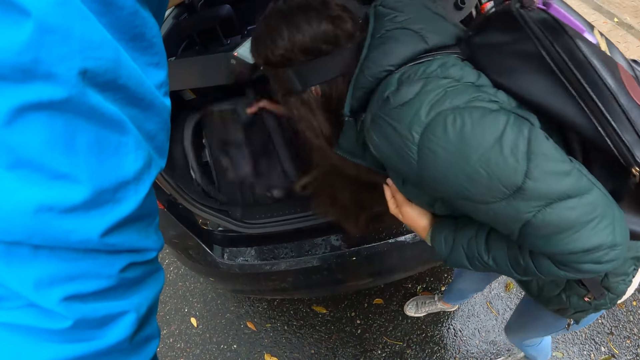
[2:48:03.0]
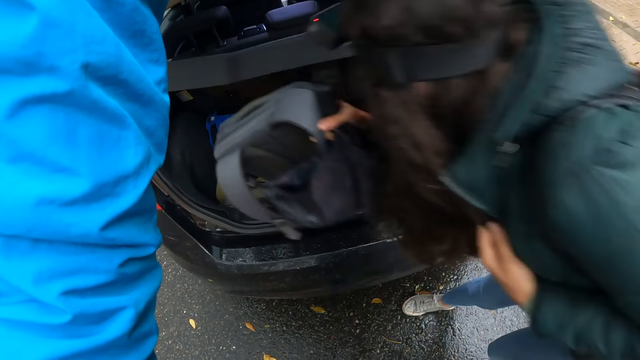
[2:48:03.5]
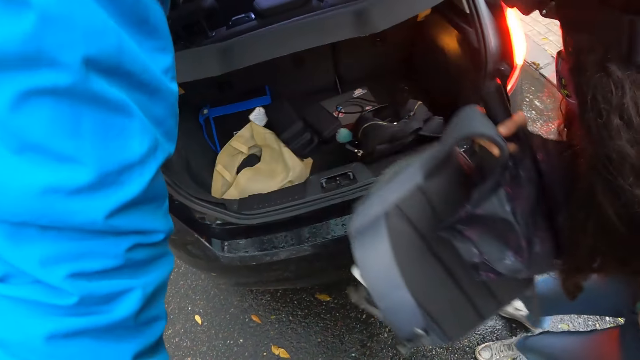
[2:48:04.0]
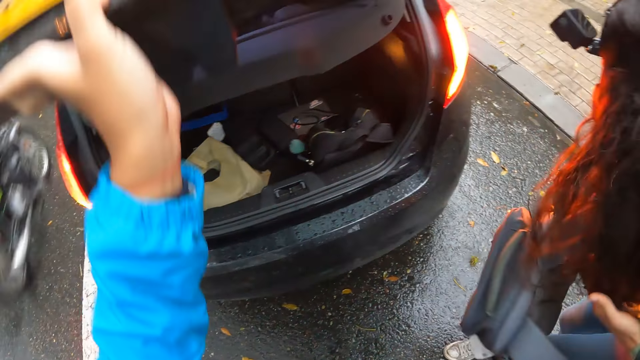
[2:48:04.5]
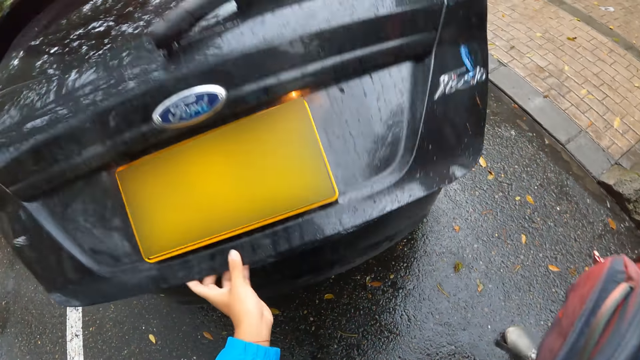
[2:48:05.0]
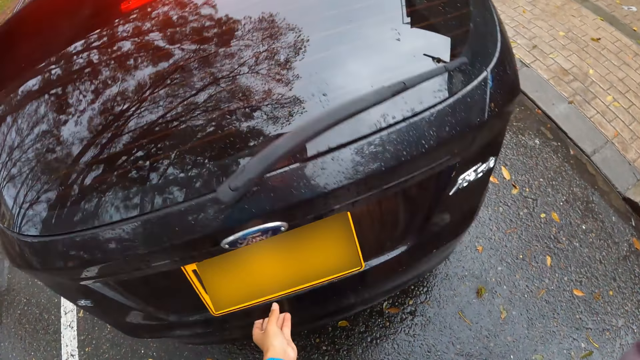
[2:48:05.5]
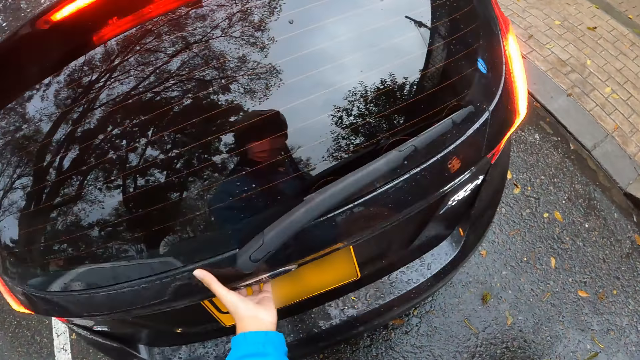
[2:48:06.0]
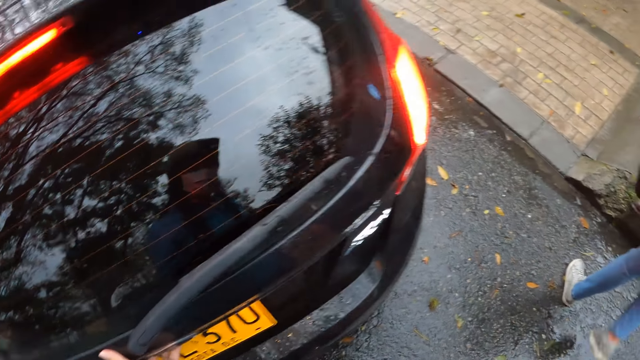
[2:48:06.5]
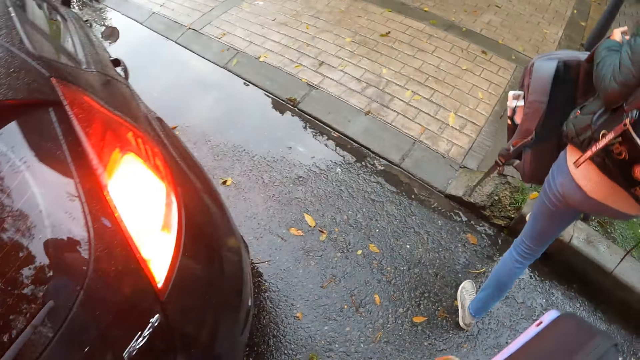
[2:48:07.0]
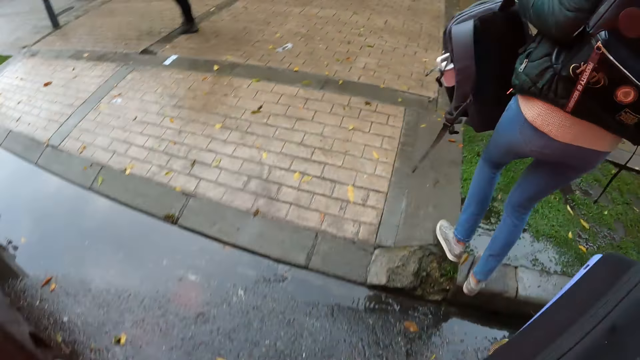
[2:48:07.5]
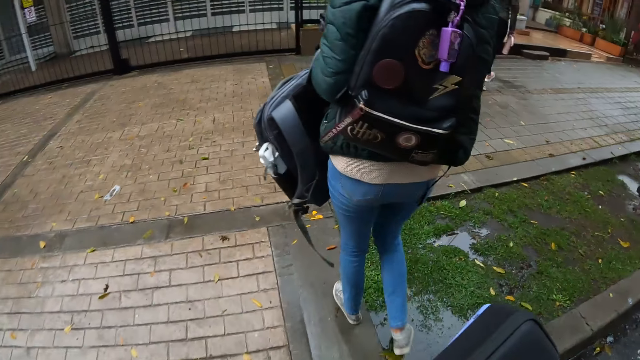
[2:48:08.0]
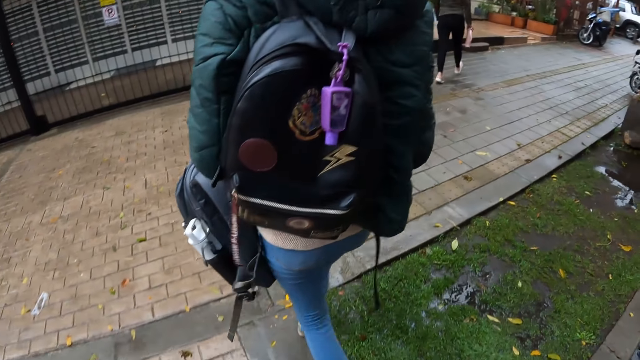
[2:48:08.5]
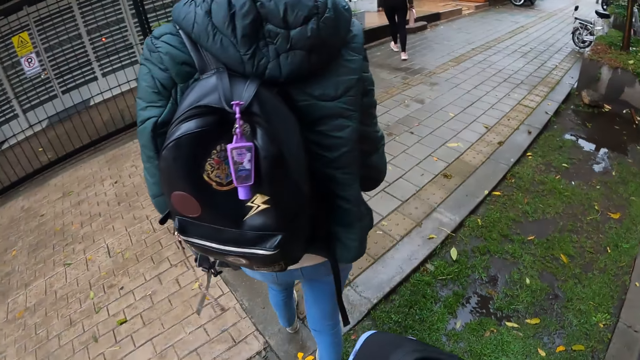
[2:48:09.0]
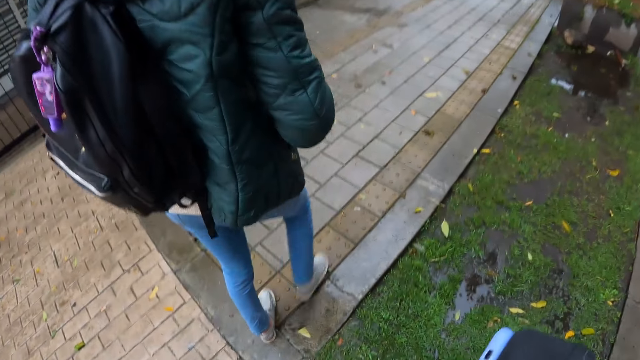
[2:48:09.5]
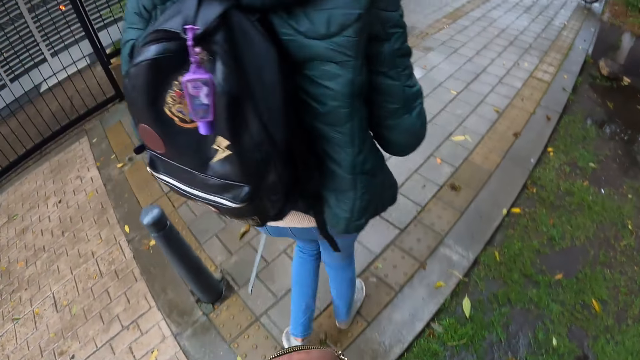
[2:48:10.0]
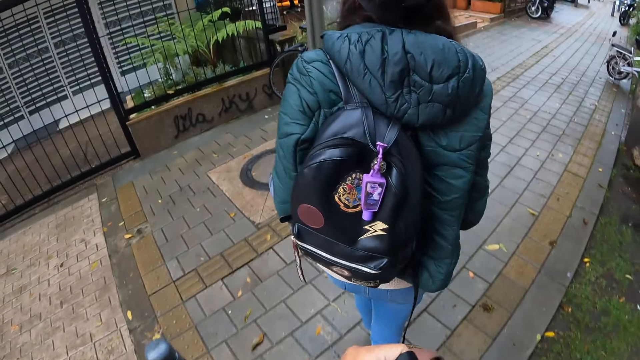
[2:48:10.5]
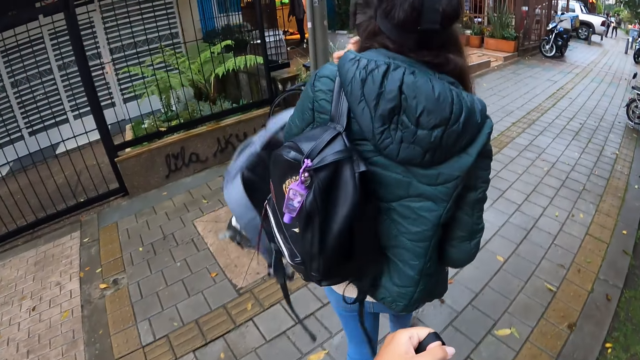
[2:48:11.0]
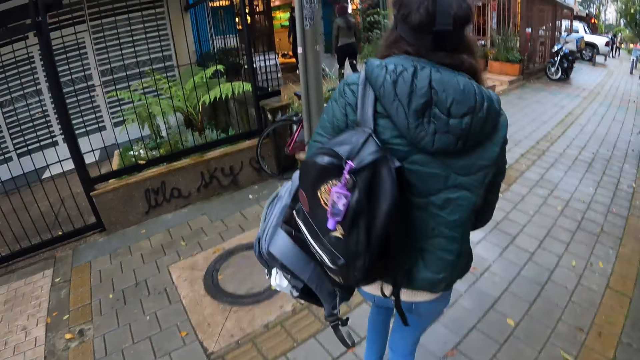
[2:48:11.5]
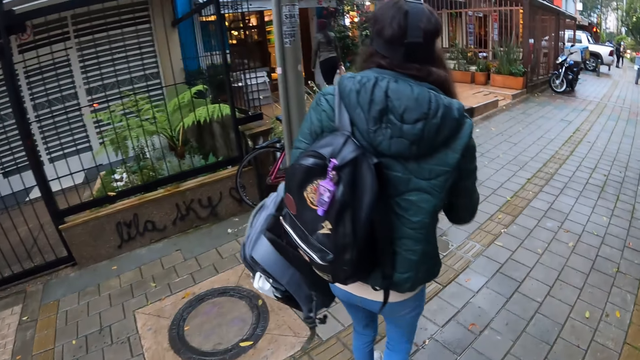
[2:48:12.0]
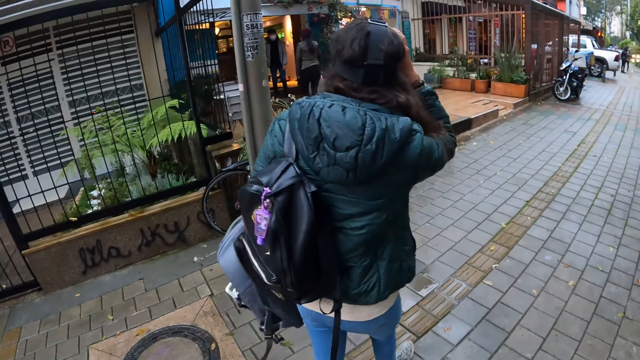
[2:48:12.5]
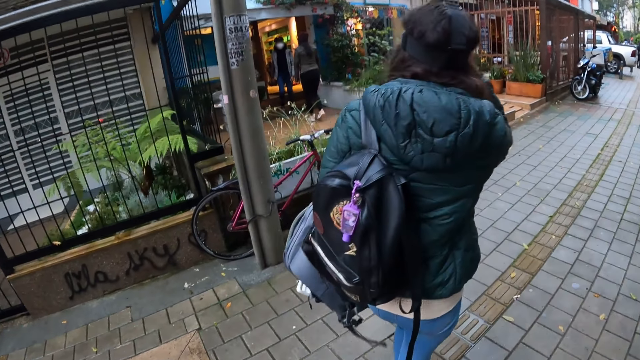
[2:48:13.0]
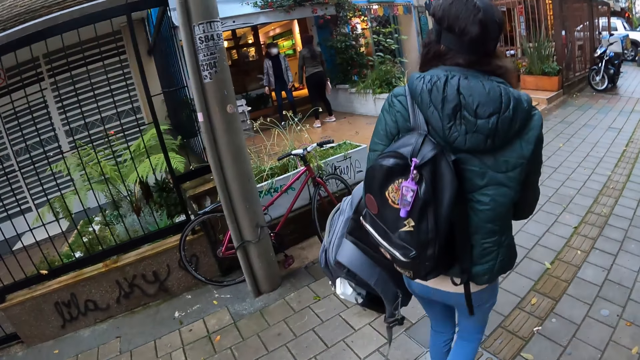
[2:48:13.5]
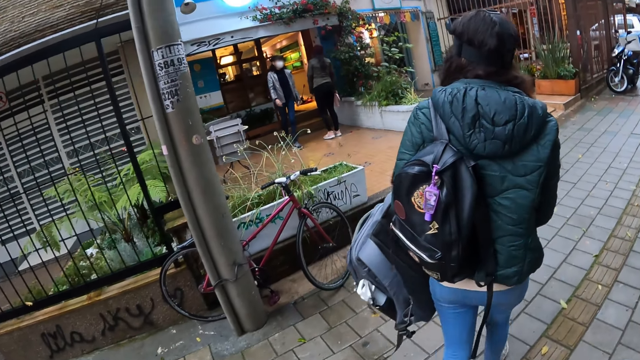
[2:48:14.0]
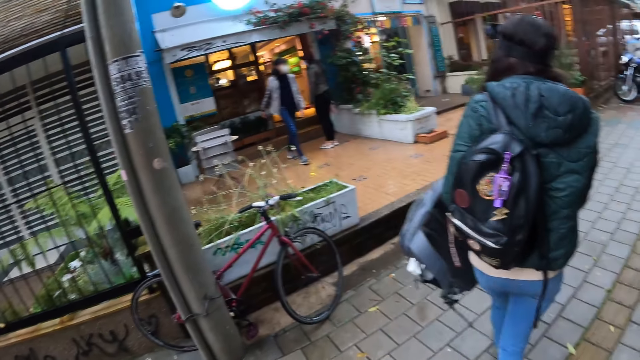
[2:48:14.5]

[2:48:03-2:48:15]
The woman passes the red bag from her right hand to her left hand. The camera wearer closes the car boot door with her left hand. The woman walks on the pavement. The camera wearer walks on the pavement. The woman adjusts the red bag on her left arm. The woman adjusts her camera on her head with her right hand.

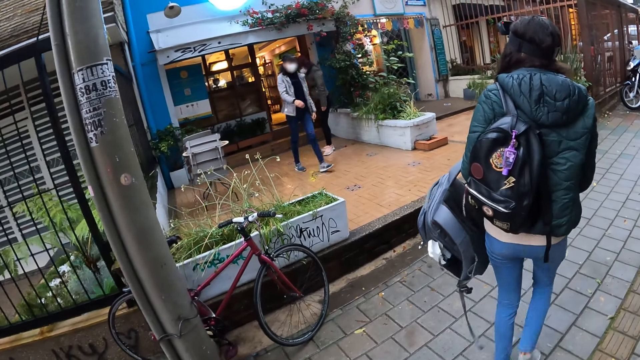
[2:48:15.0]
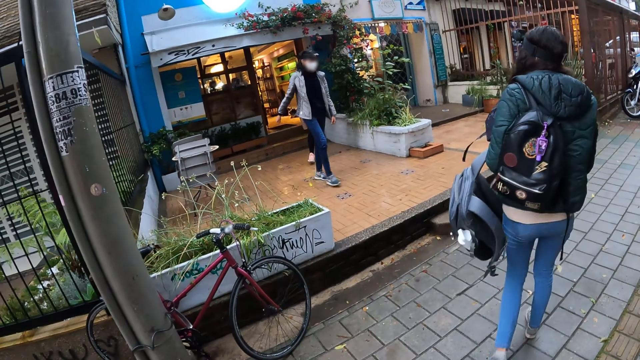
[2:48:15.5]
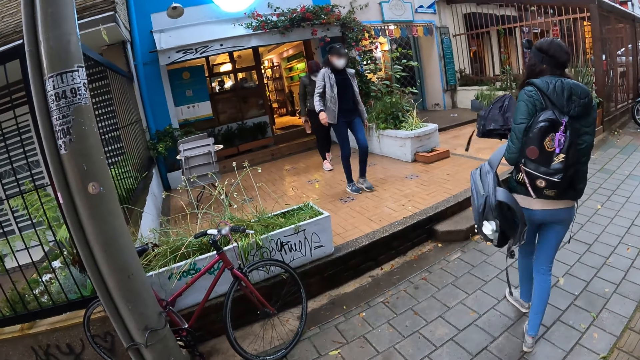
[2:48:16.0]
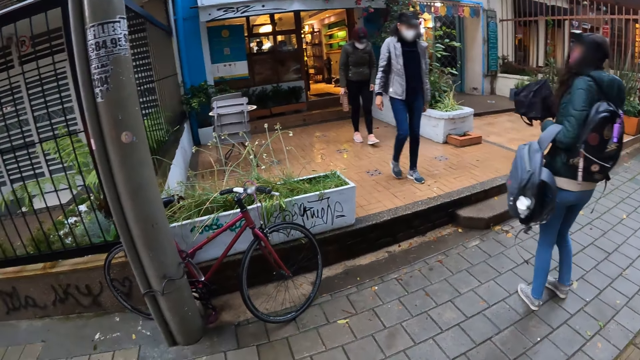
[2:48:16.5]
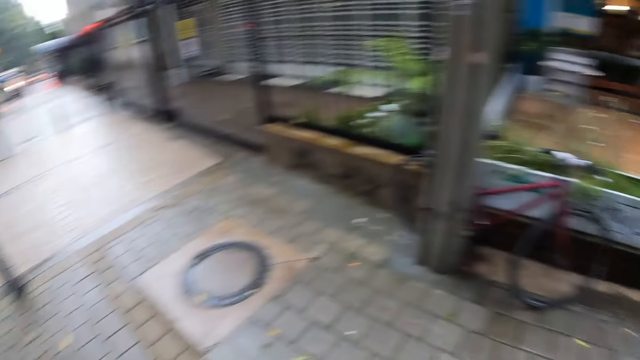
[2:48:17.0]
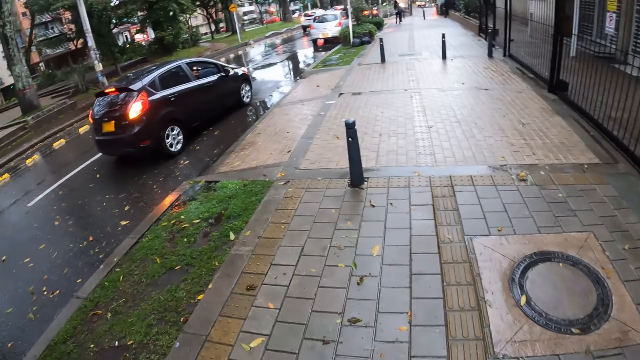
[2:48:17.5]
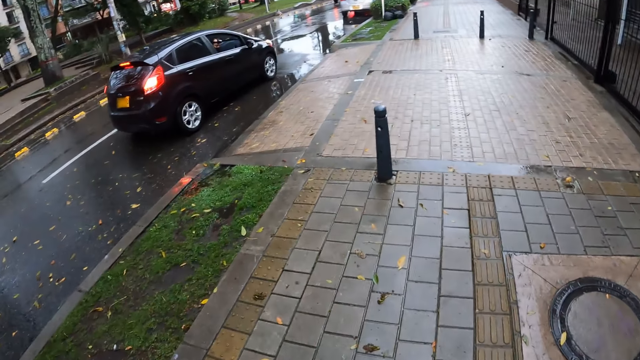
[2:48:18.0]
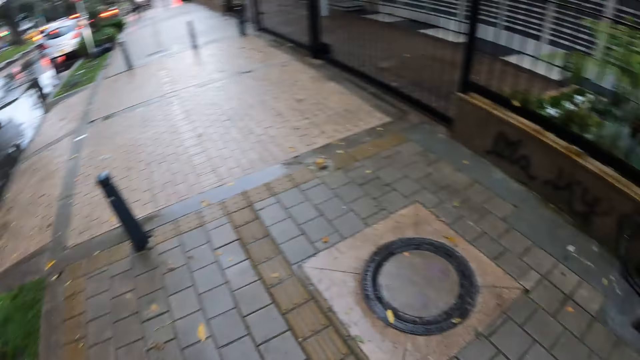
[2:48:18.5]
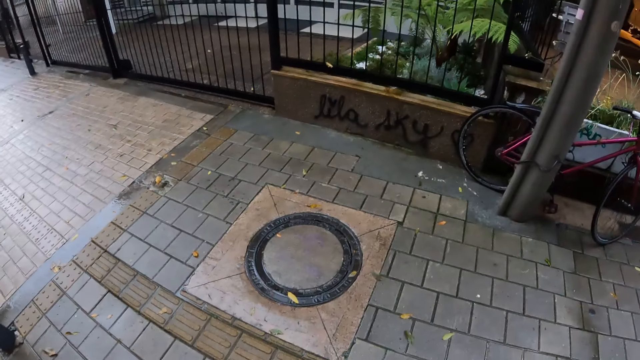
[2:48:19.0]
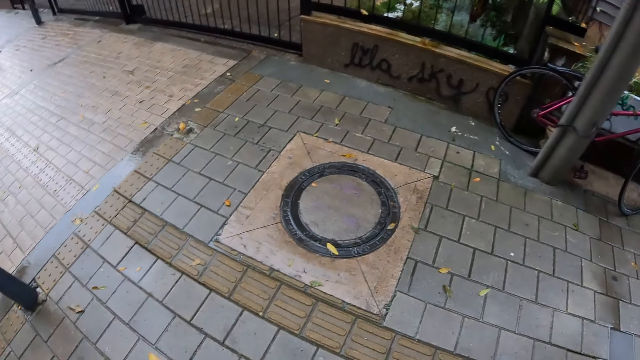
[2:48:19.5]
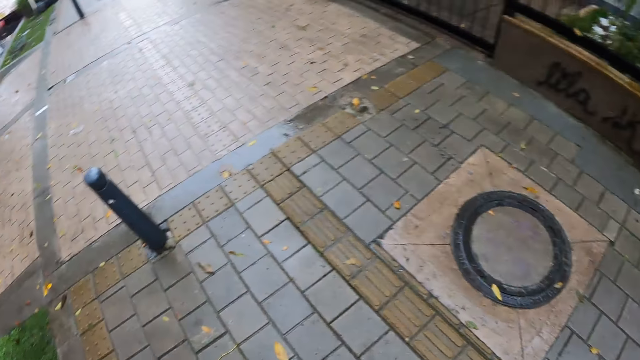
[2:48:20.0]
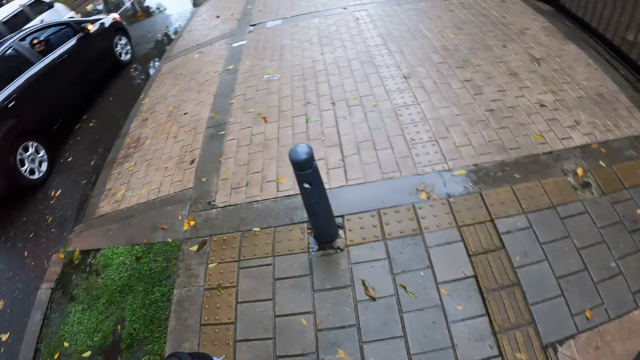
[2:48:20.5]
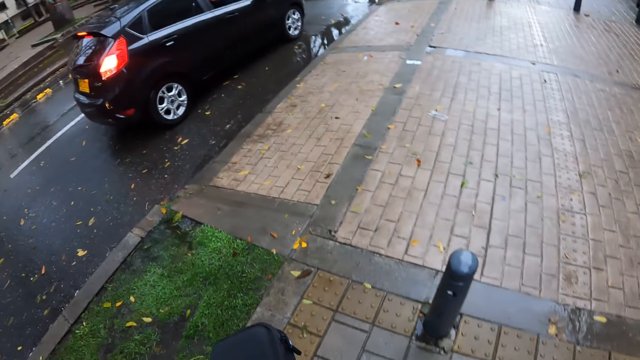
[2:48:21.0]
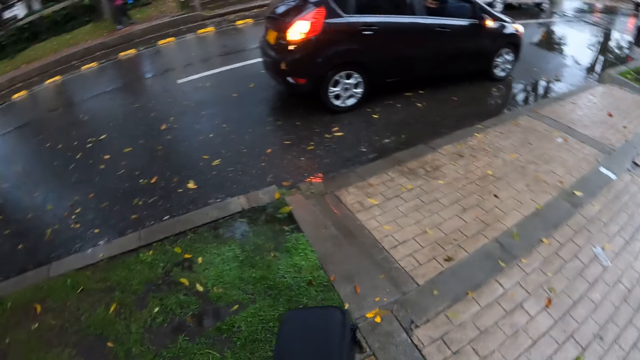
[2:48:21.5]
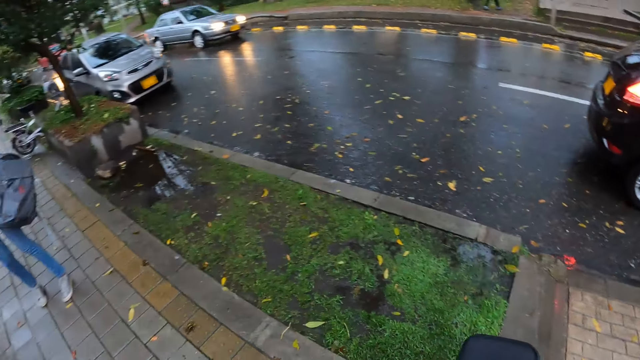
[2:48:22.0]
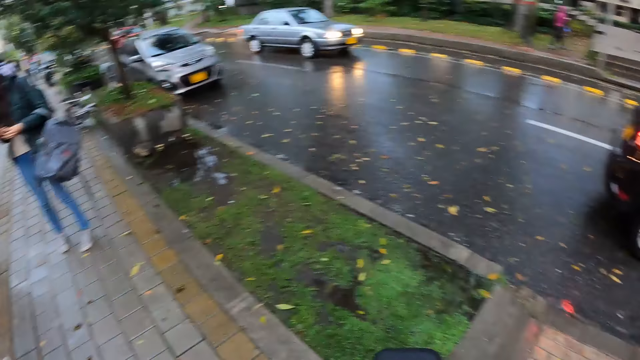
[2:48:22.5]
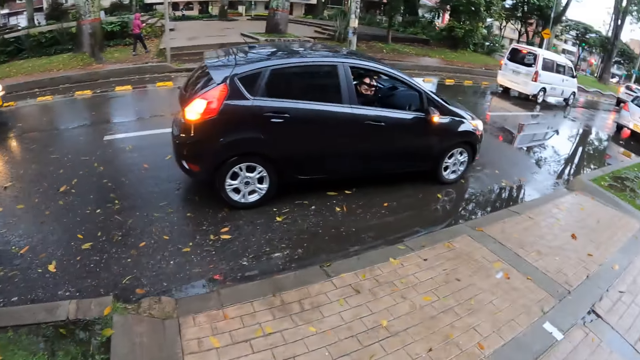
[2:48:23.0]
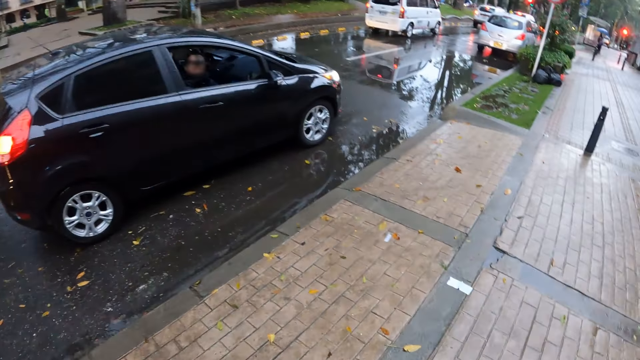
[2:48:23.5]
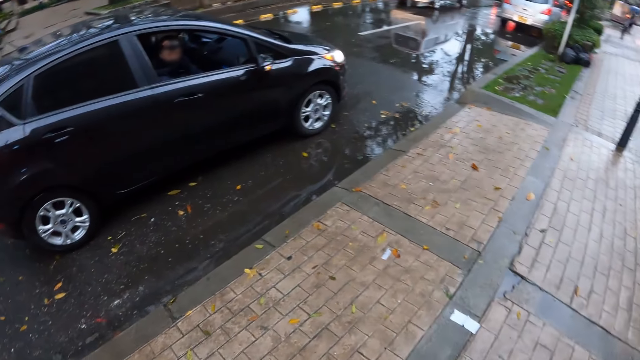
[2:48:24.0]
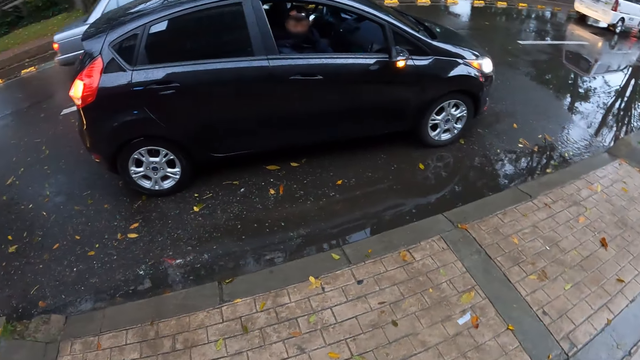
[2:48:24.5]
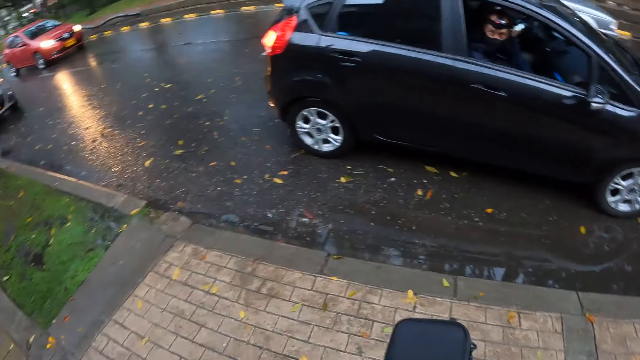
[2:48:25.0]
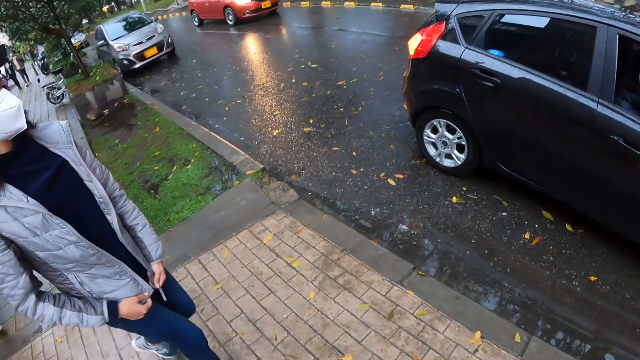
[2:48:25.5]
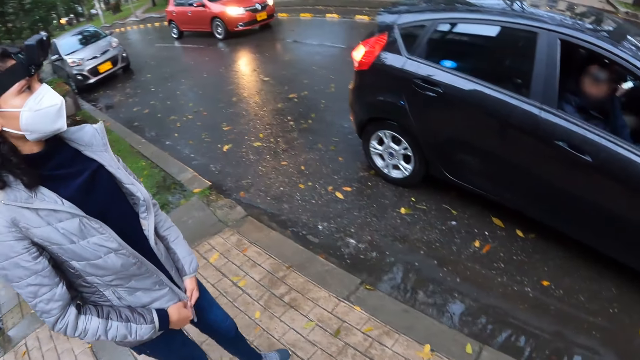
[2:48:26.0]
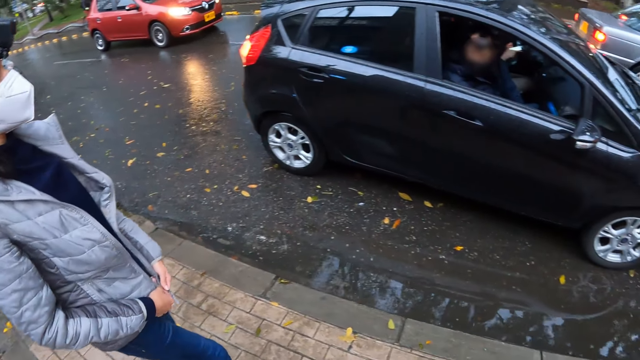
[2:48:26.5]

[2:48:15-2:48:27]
A woman turns to look back. The camera wearer walks on the pavement. The woman adjusts her jacket with both hands.
